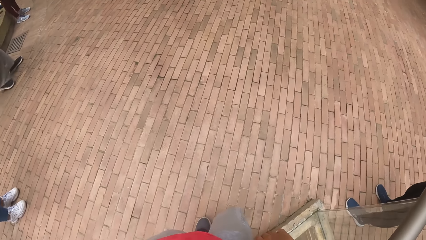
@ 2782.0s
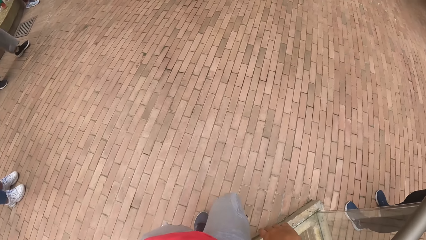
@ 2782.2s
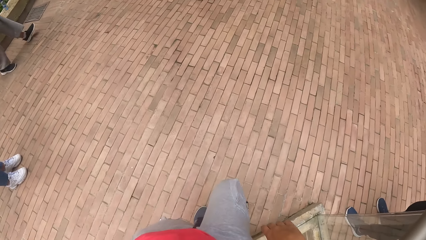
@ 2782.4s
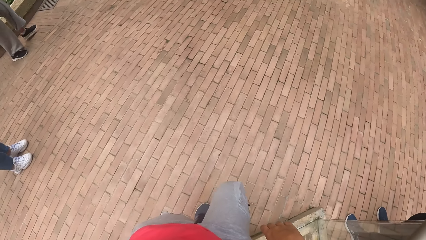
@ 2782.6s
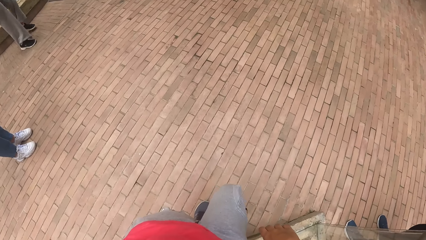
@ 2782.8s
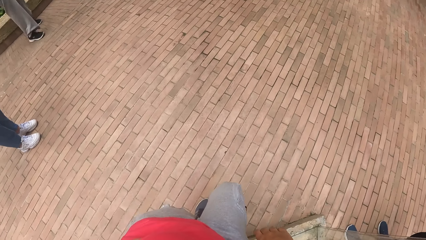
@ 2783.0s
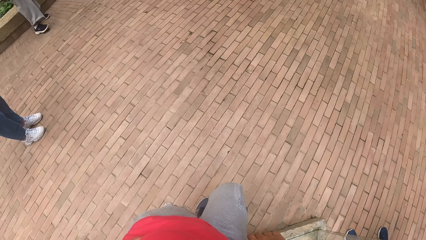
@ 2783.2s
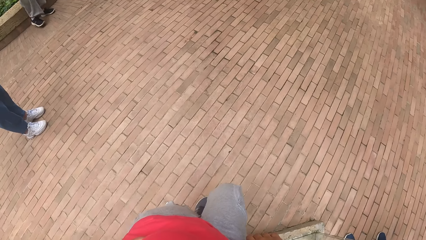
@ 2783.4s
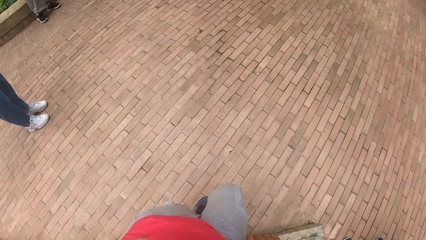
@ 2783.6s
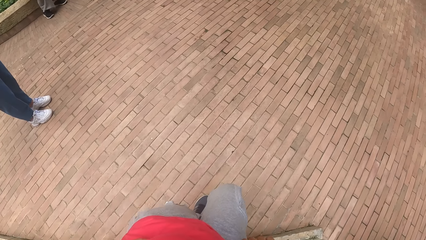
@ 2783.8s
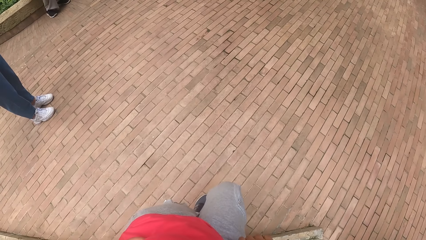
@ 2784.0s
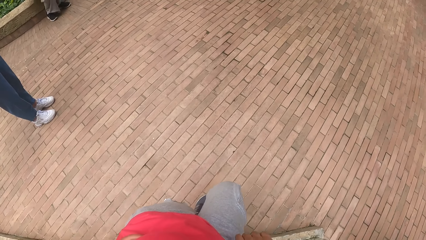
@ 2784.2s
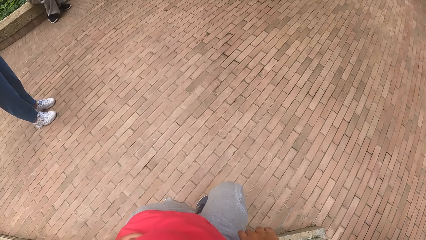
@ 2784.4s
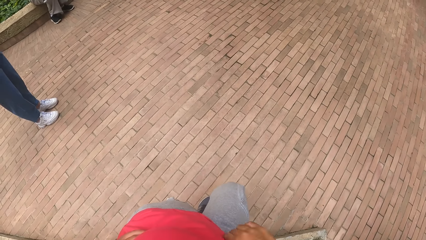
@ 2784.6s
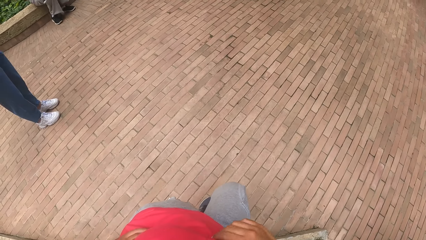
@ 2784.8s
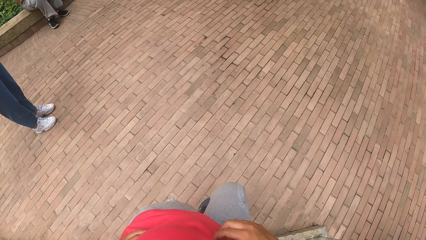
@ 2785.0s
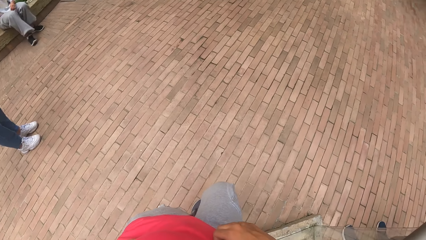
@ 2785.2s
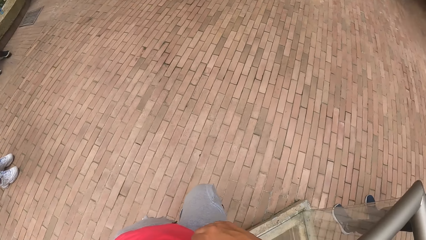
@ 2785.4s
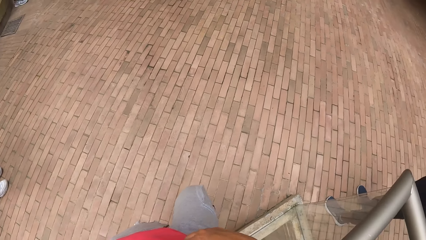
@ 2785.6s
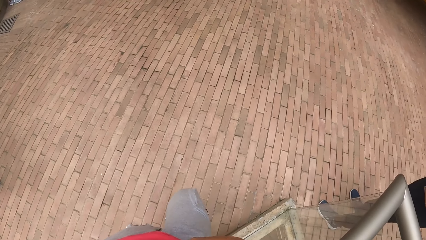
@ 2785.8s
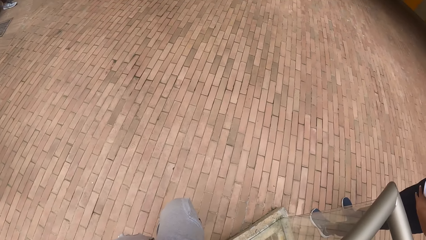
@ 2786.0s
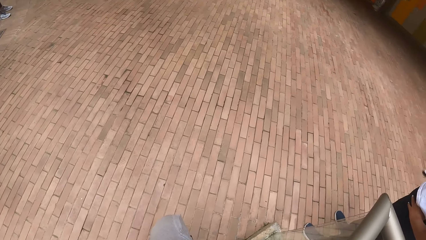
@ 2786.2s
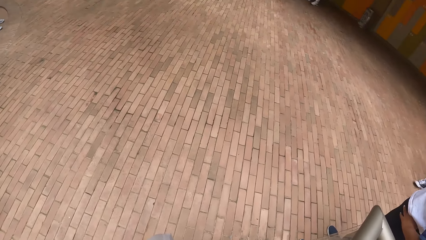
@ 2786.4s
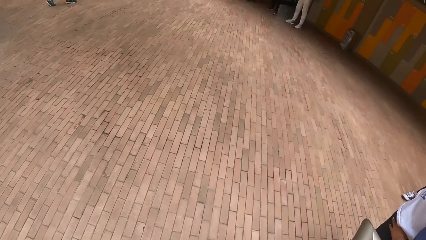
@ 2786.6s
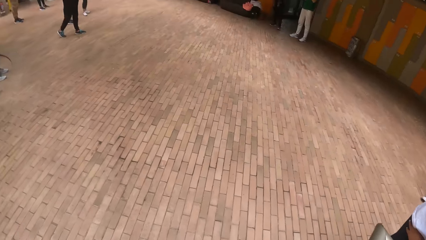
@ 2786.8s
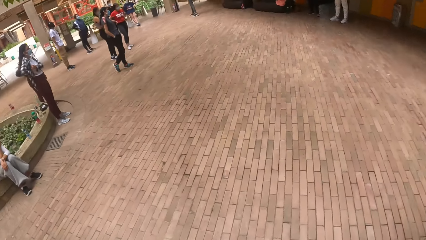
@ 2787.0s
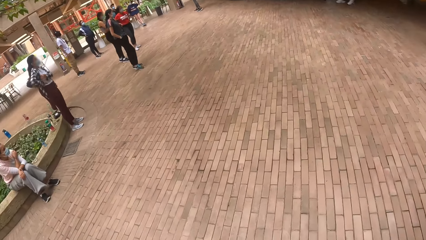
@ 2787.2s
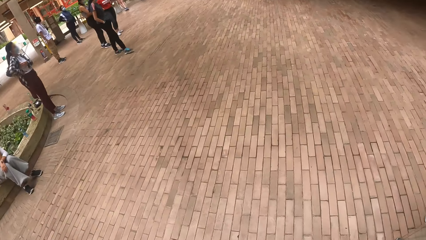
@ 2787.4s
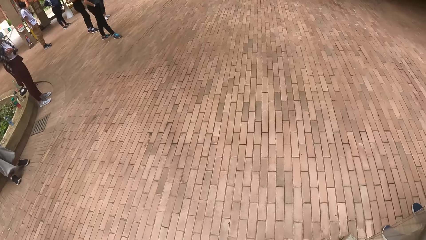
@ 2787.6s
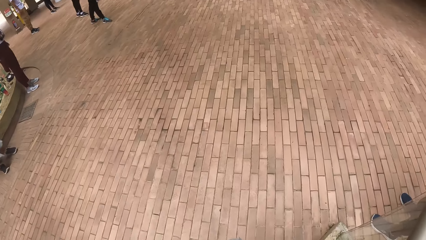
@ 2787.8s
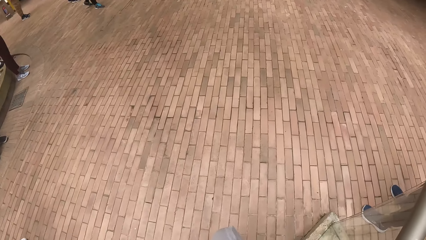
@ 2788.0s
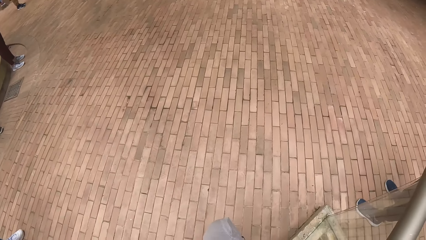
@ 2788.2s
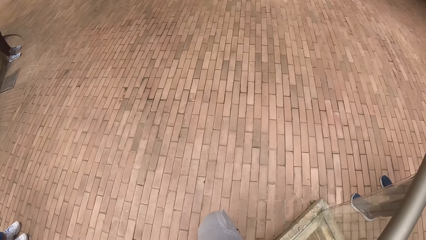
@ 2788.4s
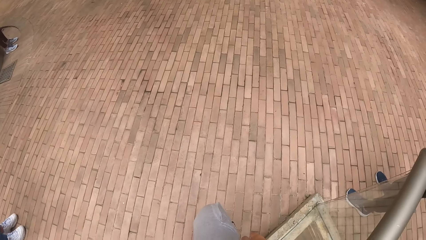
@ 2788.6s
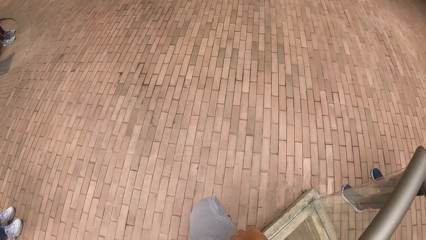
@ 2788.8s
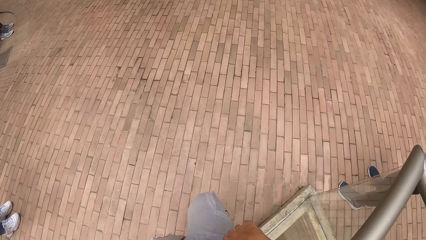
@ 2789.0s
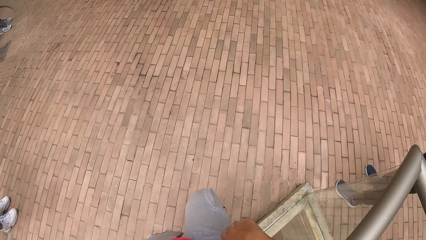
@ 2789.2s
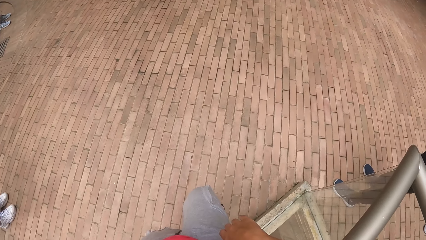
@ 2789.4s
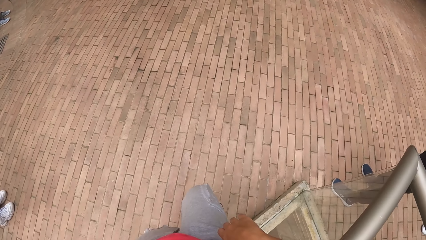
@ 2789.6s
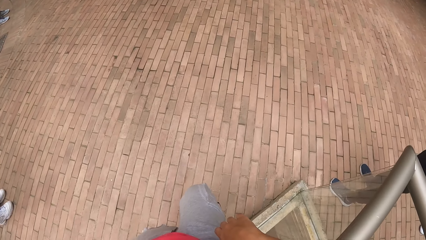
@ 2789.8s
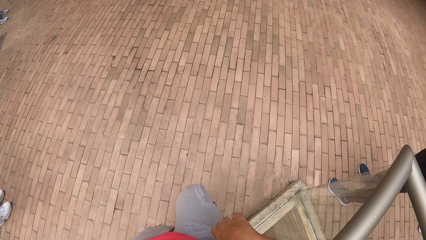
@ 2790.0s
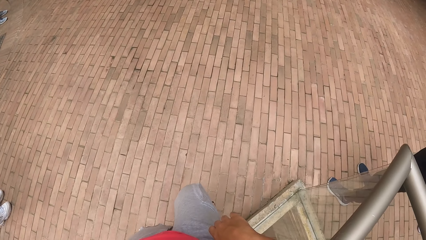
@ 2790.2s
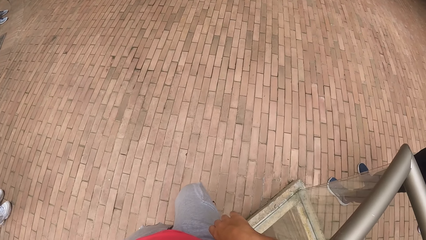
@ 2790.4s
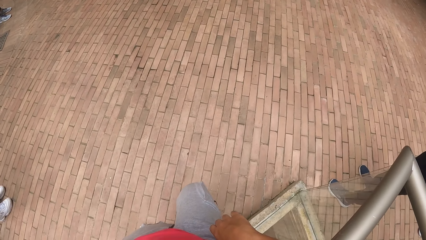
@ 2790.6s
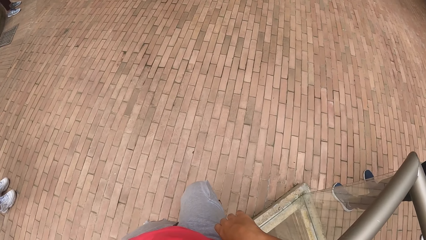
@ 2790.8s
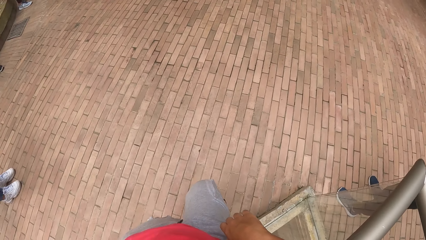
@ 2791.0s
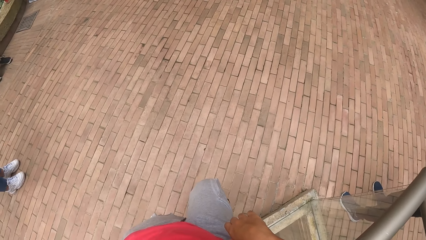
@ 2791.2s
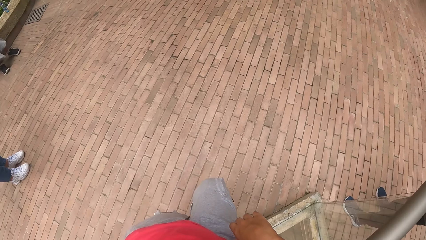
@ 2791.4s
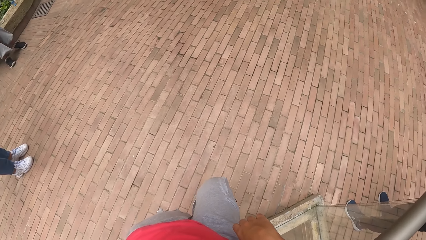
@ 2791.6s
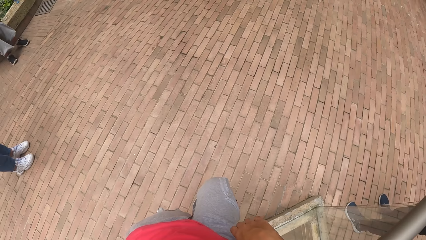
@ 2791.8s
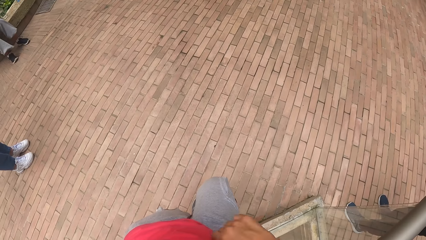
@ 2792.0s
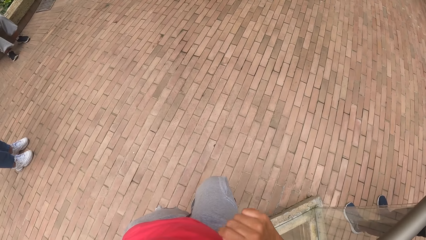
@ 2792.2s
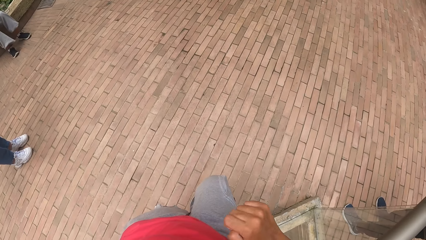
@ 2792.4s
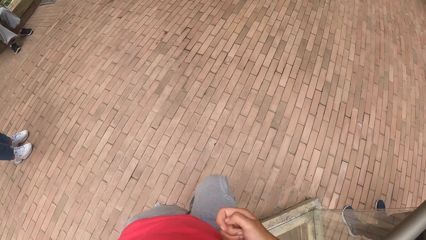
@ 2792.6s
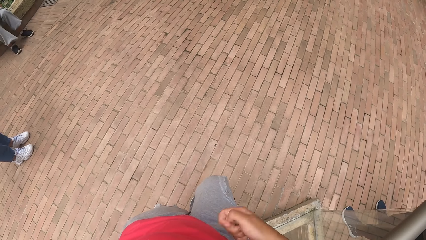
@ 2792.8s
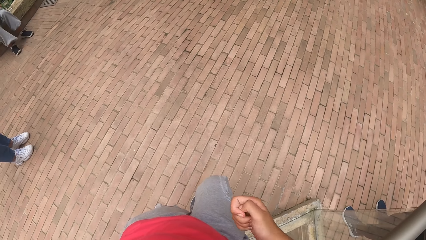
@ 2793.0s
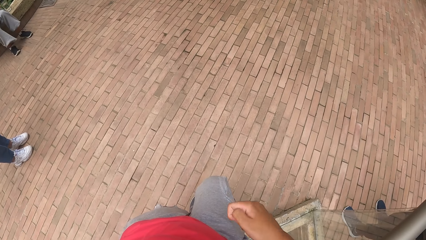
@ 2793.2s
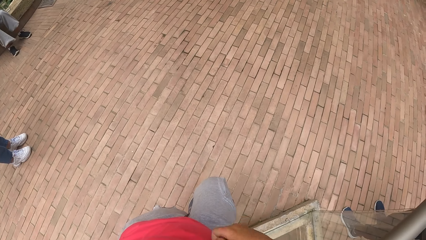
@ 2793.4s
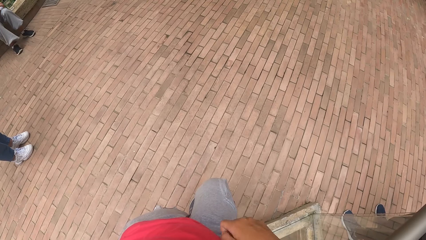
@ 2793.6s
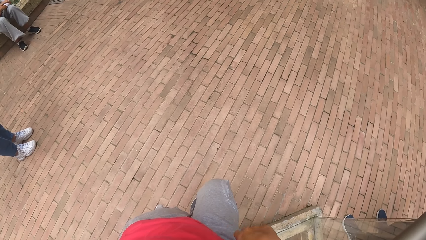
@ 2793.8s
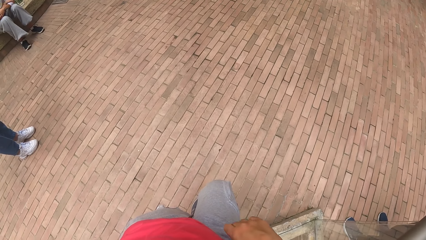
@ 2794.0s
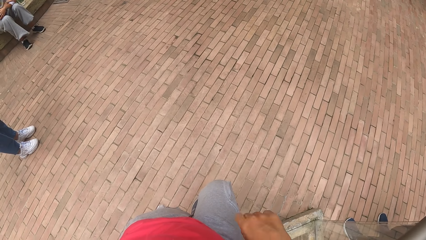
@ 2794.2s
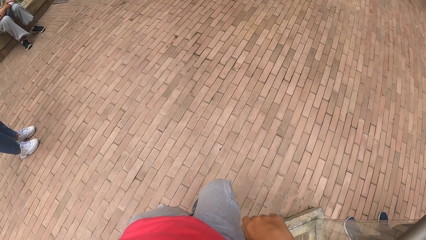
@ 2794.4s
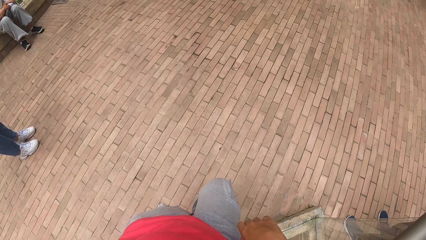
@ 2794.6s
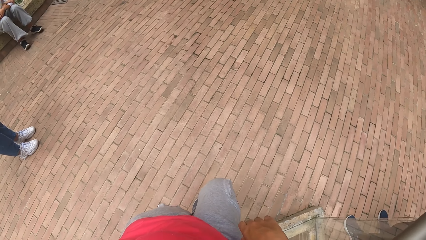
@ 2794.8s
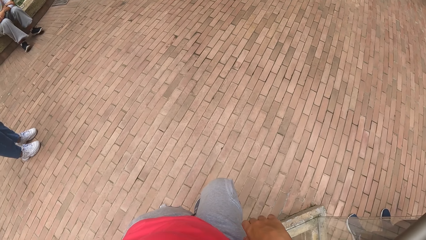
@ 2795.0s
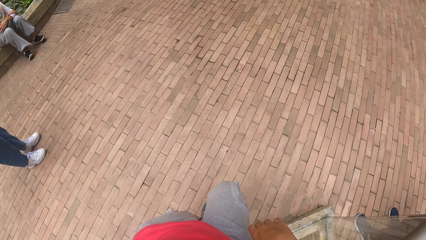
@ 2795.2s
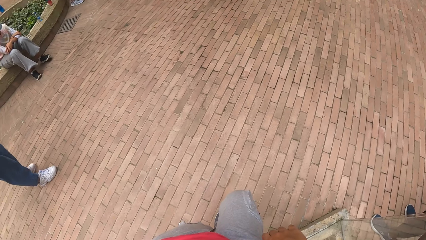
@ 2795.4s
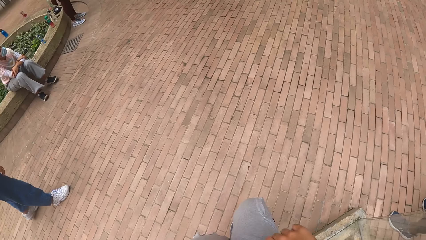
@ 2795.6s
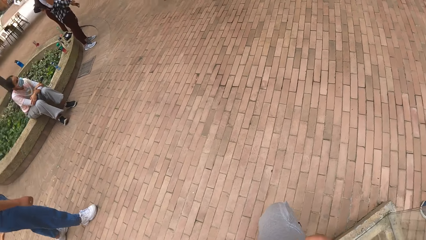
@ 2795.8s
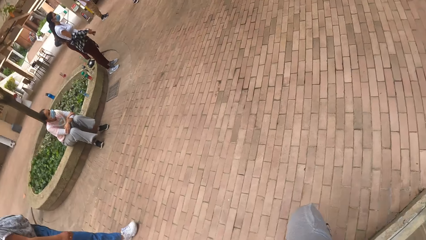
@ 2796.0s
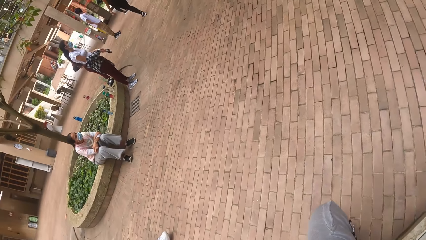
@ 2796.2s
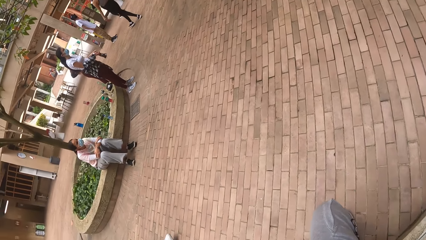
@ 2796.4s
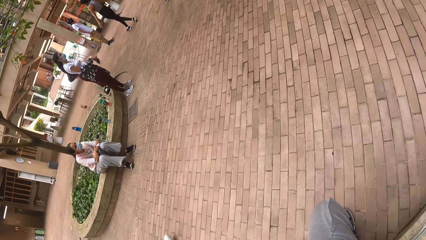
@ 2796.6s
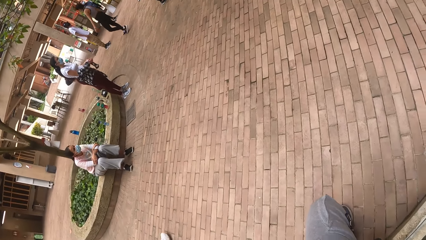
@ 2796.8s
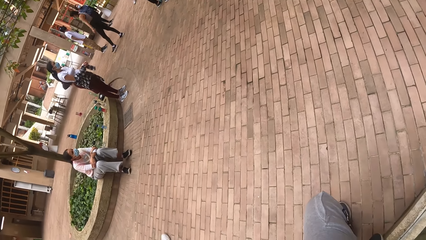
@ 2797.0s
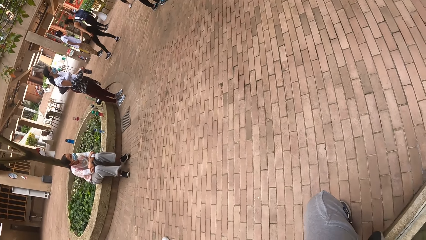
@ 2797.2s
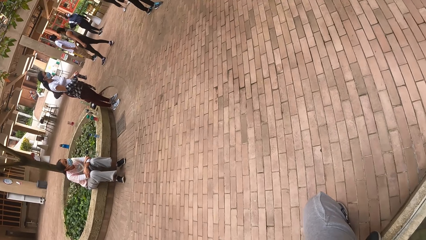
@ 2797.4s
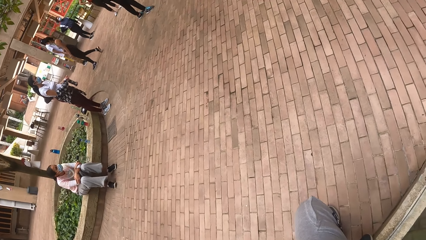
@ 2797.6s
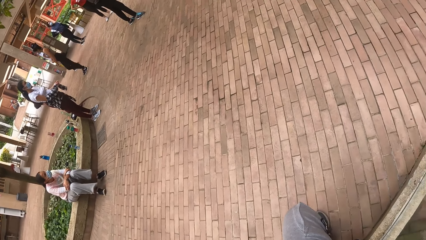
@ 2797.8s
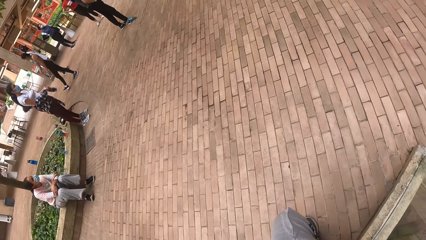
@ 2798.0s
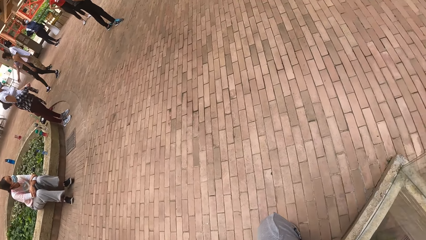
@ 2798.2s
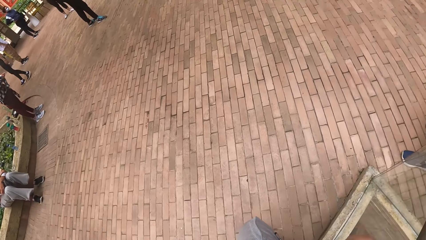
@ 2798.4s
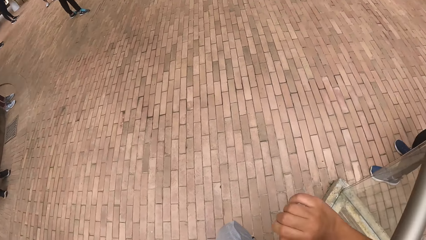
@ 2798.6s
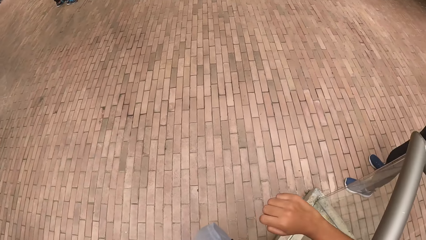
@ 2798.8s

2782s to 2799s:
The camera wearer moves his legs. They look around. They move her hands.
